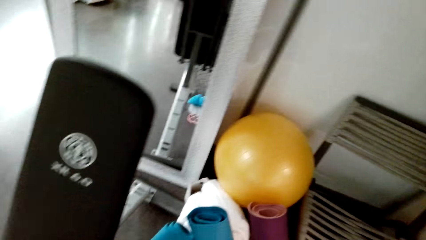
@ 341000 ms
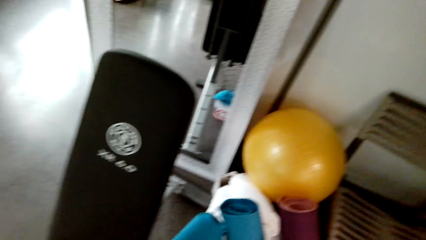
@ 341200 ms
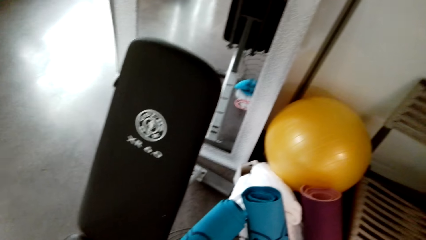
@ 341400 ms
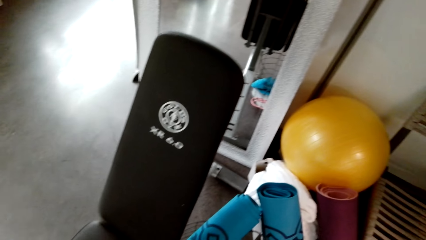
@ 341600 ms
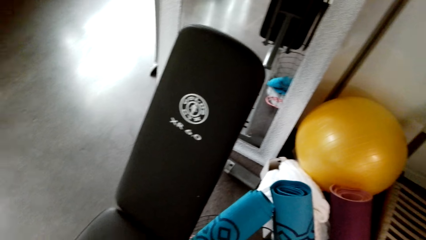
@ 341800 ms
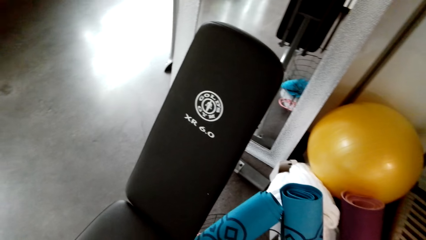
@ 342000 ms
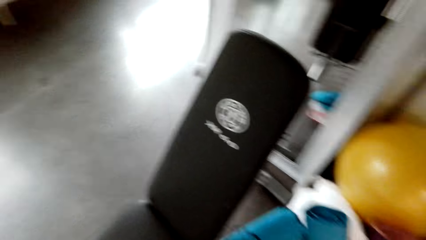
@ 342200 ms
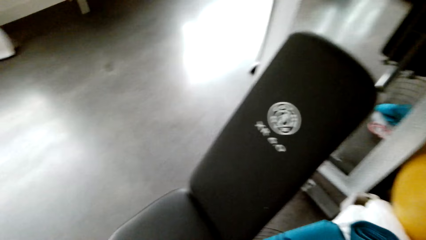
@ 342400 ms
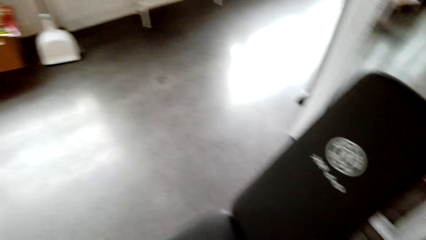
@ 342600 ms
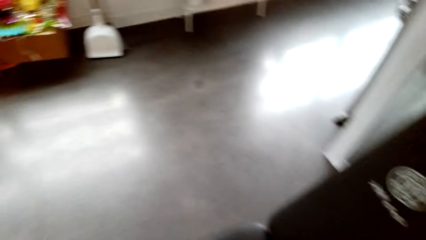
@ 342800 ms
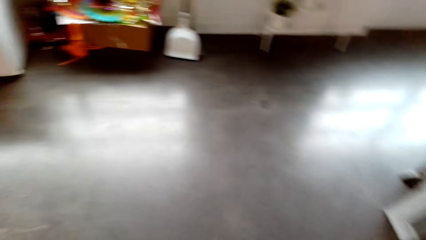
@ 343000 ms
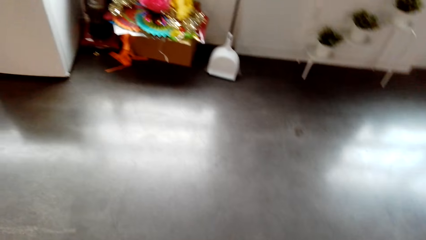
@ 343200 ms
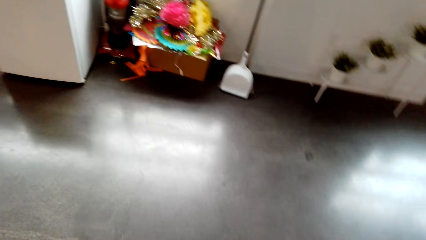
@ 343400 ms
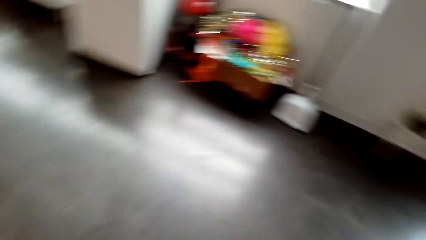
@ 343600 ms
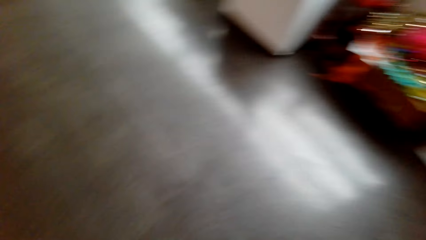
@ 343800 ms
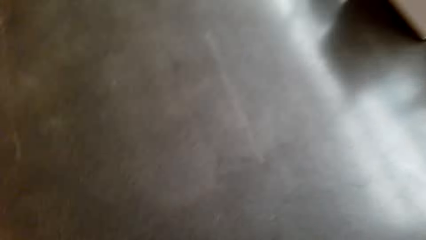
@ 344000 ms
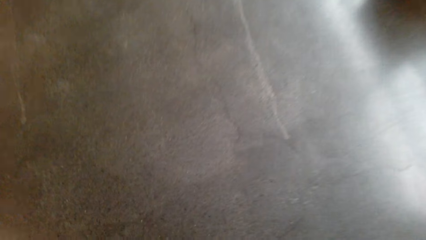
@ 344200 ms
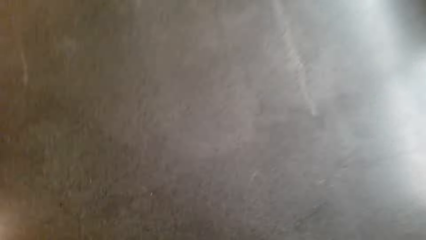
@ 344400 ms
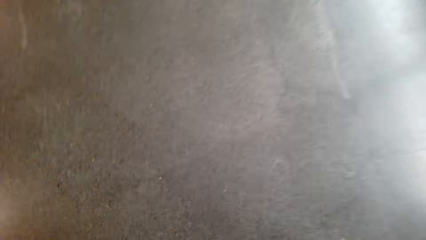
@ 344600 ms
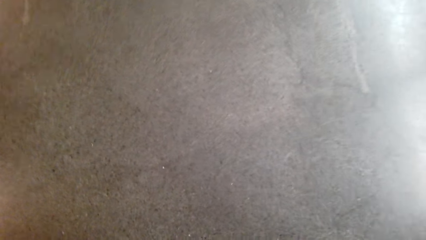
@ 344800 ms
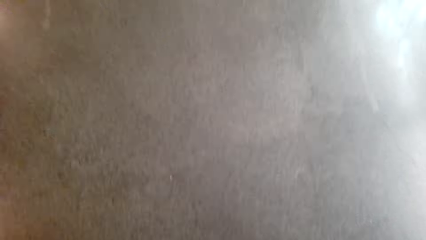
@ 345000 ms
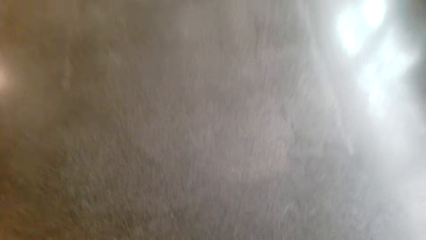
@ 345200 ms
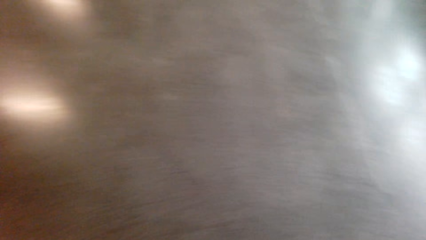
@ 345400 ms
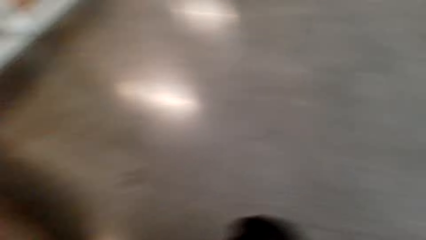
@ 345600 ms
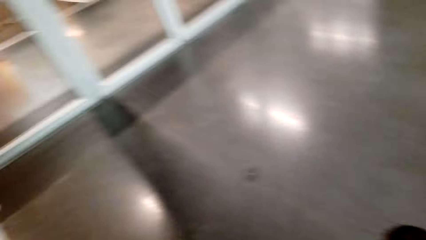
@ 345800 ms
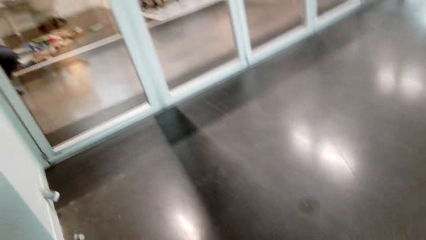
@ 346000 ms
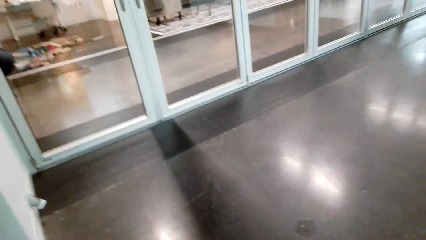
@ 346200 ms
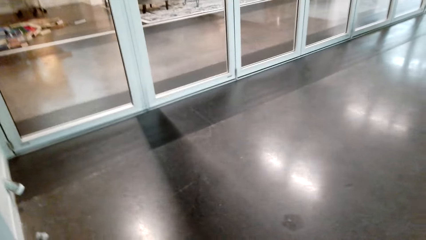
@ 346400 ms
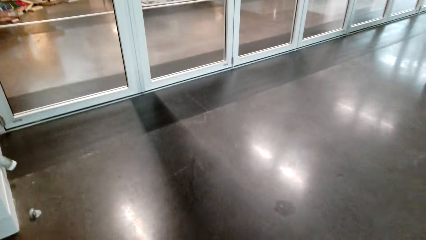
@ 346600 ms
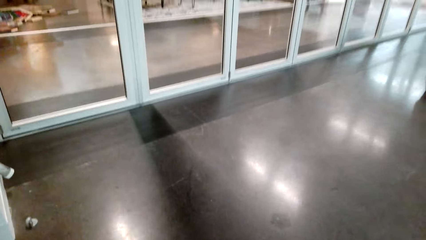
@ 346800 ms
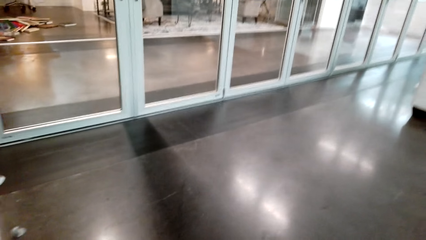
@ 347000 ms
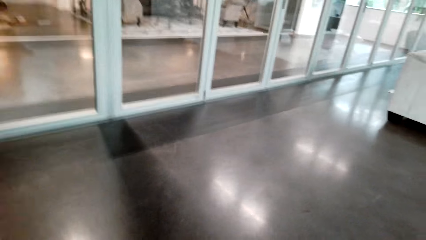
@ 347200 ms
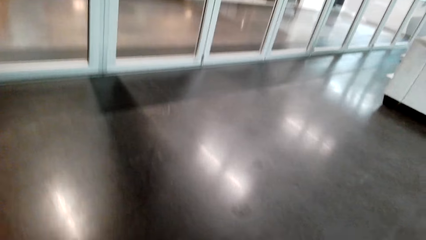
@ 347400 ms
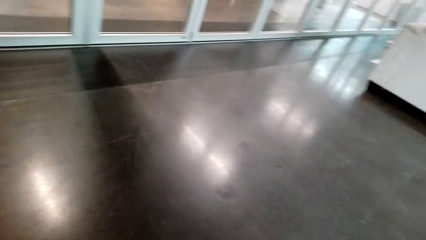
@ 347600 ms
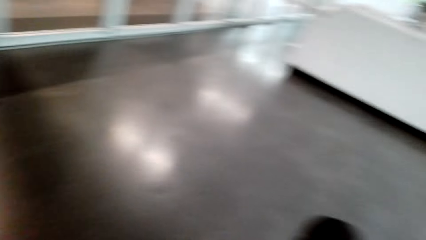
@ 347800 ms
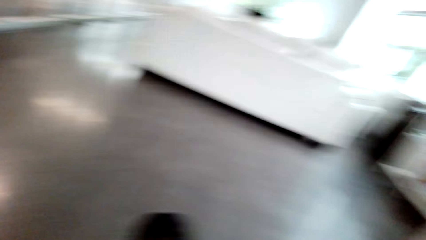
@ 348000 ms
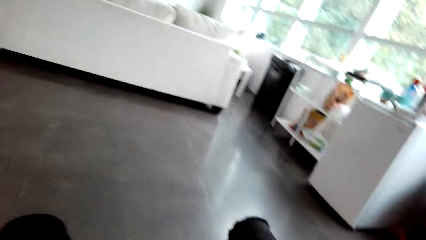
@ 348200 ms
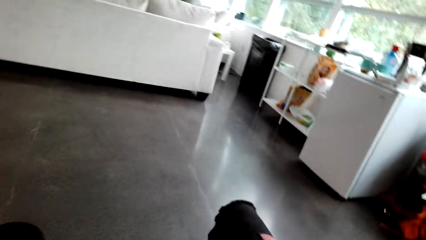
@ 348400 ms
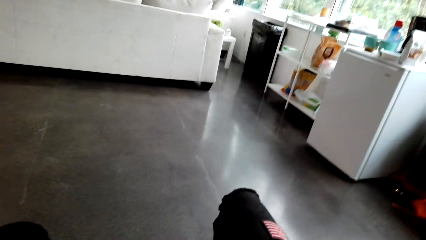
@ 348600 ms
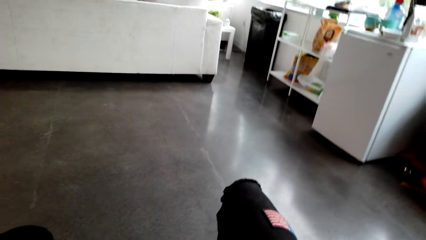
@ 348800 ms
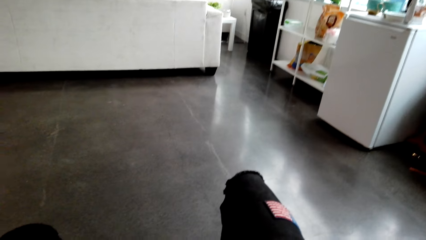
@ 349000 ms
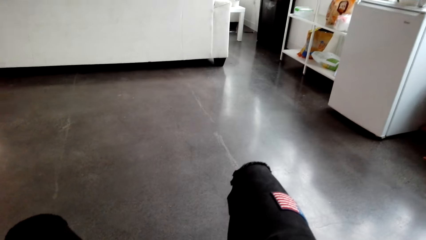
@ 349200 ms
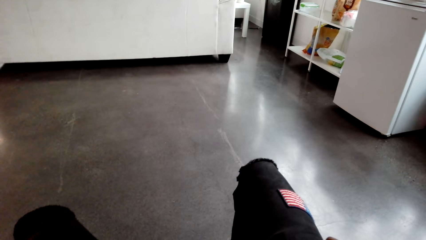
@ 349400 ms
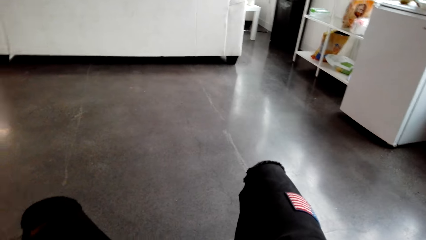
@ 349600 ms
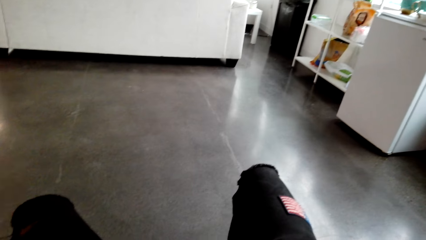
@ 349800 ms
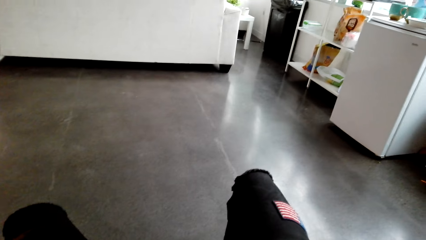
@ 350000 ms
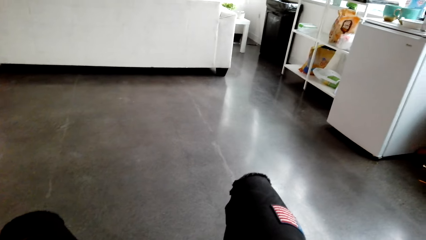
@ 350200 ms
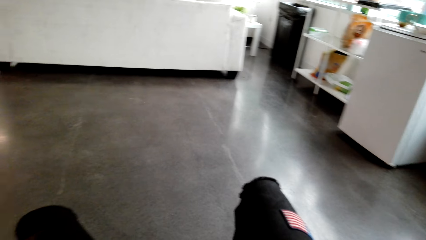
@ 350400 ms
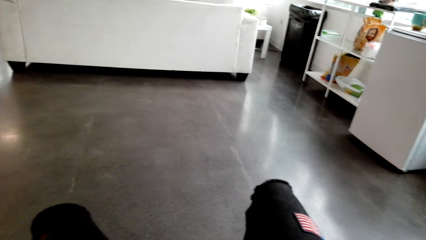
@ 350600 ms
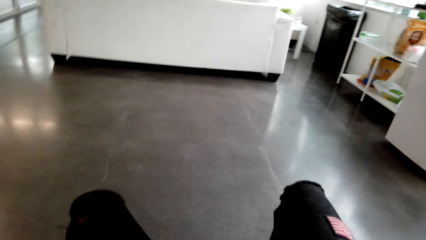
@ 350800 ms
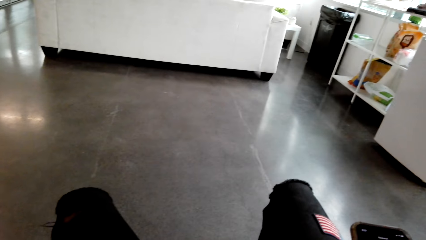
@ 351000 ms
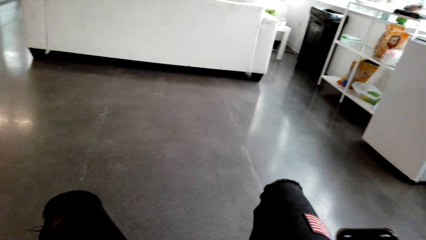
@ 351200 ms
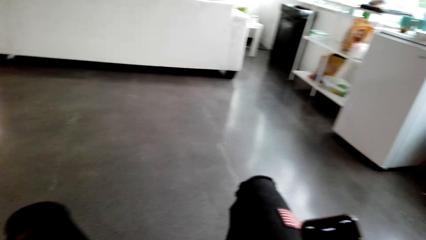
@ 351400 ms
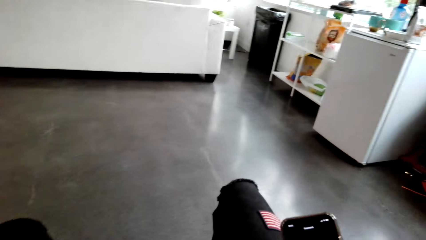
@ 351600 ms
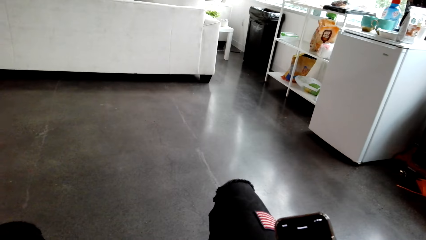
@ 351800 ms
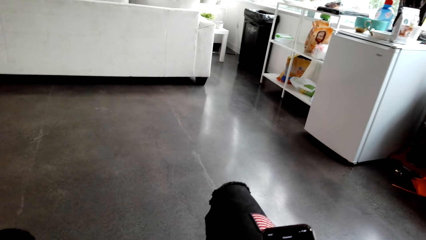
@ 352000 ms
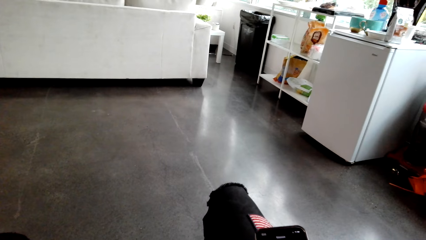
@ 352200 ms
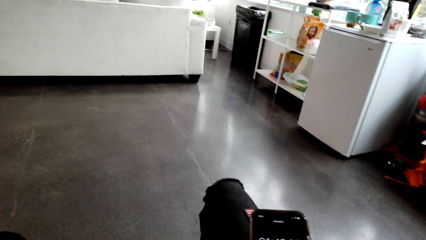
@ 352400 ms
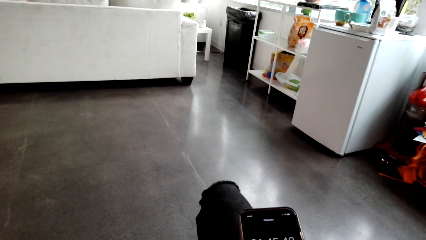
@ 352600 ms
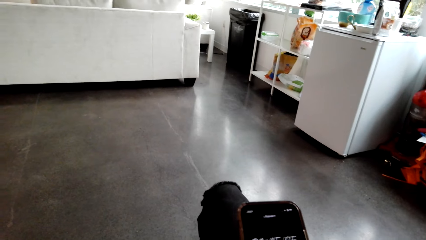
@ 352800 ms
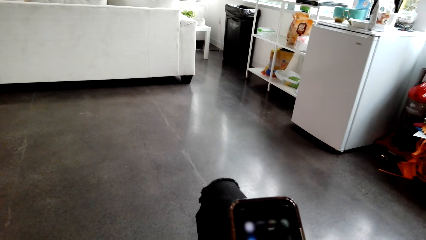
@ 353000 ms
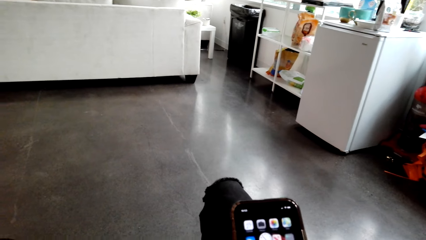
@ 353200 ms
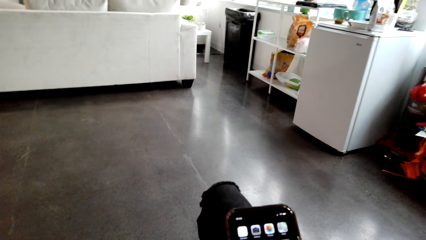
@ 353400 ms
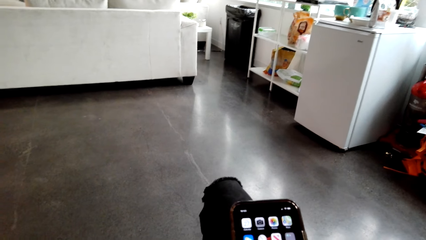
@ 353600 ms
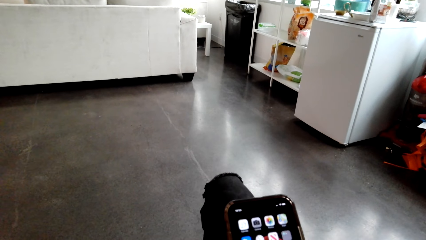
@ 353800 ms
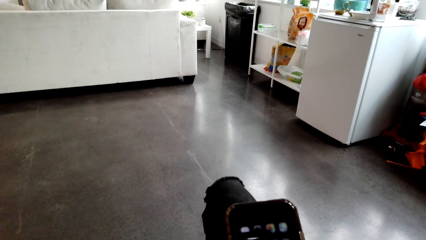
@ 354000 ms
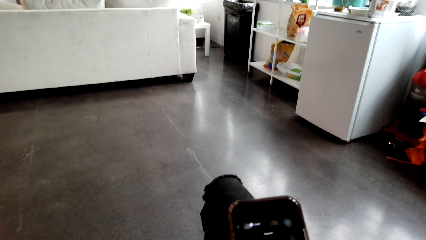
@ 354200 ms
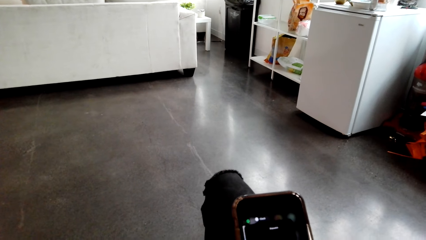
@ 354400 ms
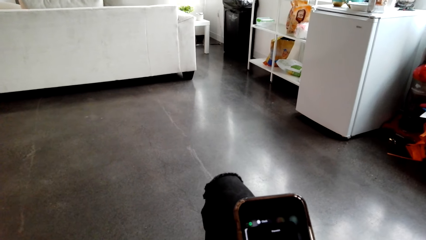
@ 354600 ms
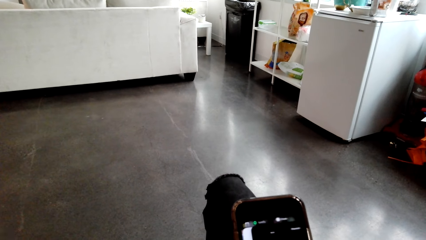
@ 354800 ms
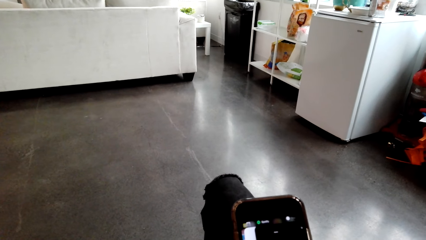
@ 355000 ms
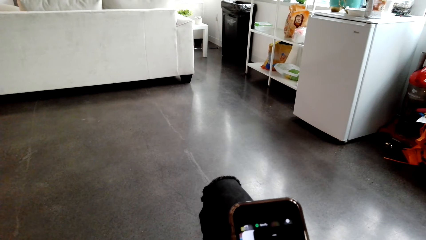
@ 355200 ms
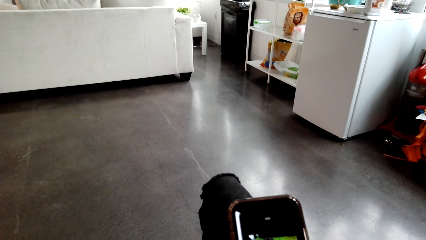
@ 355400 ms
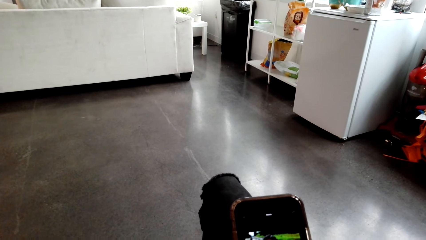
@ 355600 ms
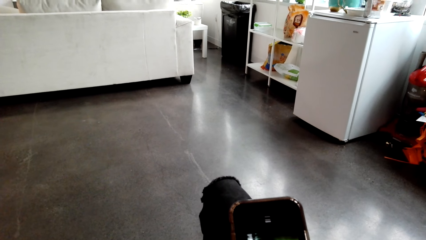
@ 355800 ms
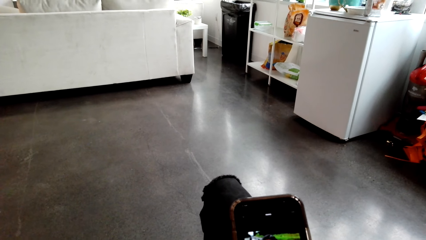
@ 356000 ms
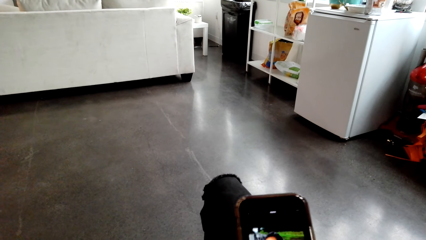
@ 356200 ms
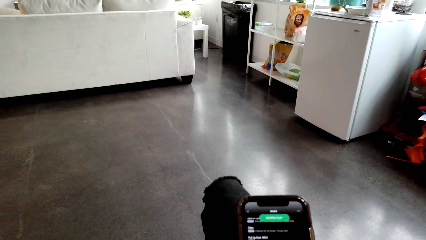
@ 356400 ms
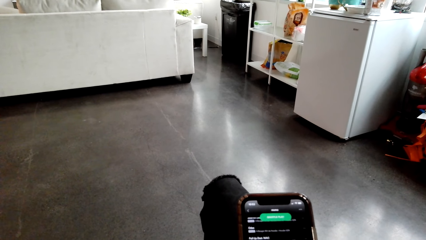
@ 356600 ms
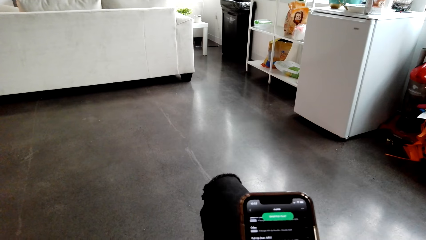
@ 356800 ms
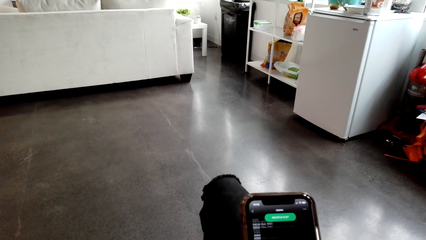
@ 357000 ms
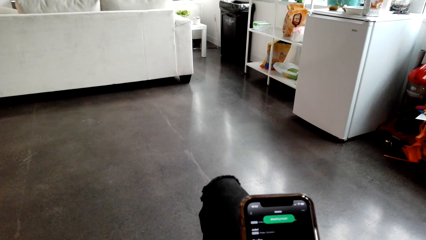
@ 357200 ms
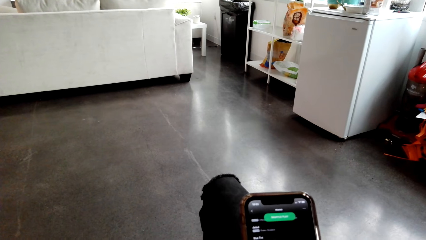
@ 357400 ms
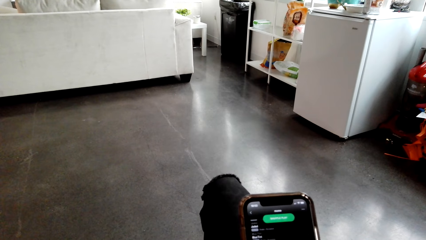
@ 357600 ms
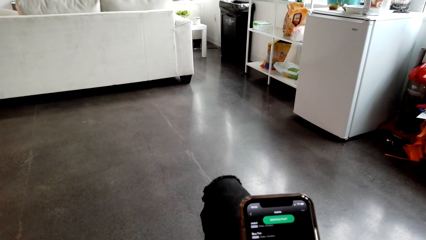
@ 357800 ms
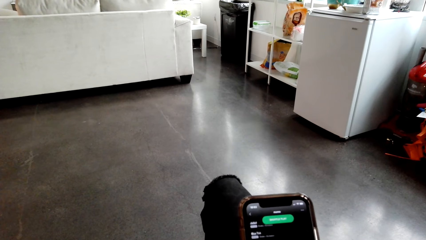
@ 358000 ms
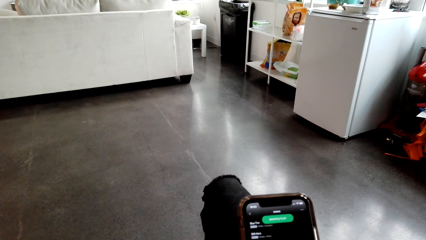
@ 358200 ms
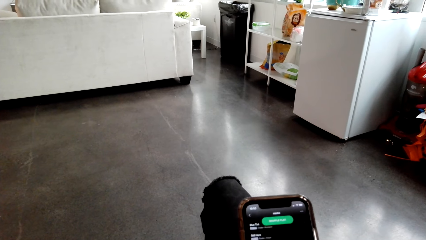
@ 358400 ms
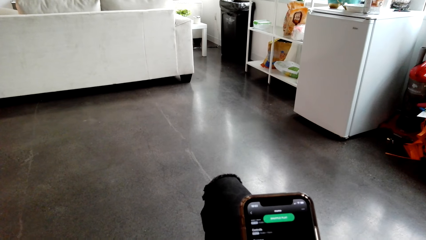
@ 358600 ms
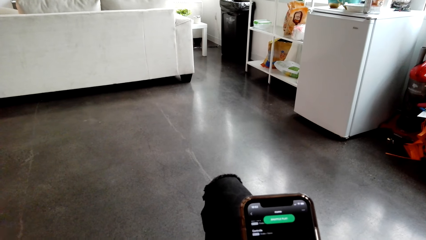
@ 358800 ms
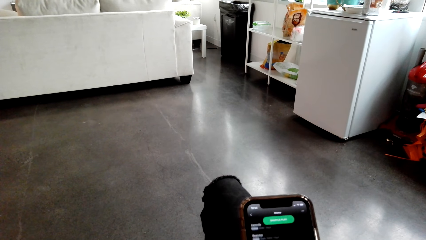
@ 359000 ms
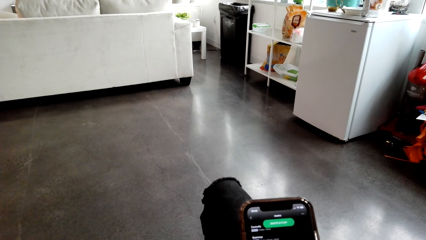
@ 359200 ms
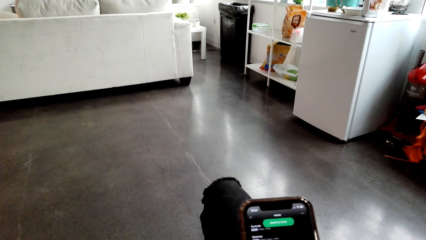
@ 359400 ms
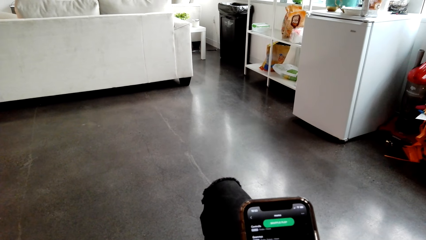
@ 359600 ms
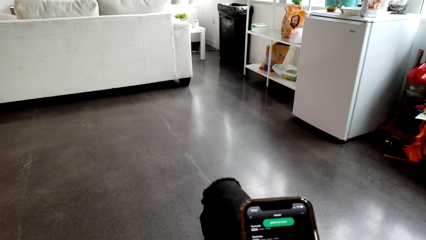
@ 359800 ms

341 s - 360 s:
The camera wearer looks around. They sit down. They use the phone.
